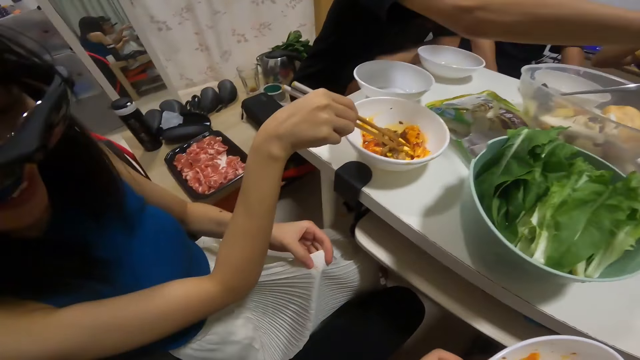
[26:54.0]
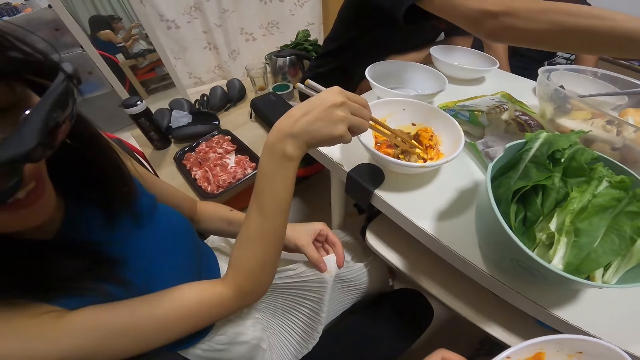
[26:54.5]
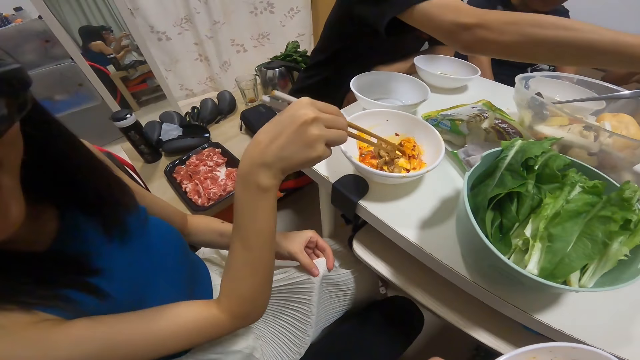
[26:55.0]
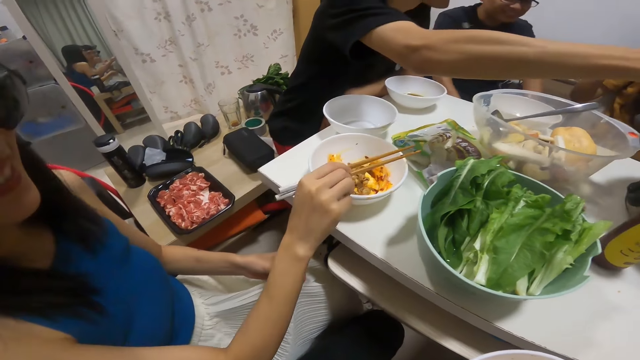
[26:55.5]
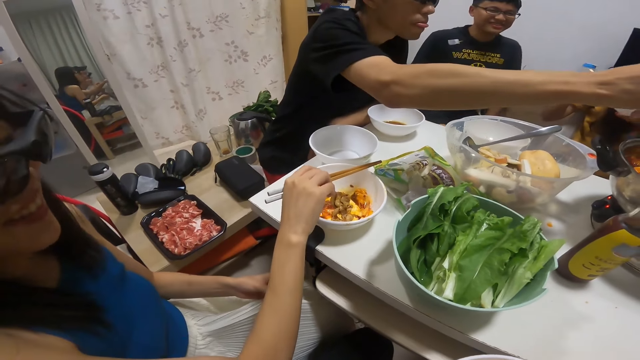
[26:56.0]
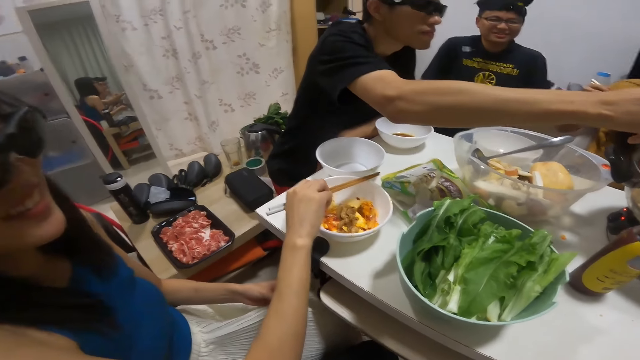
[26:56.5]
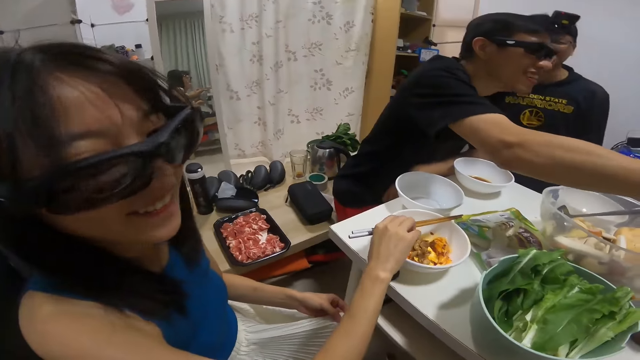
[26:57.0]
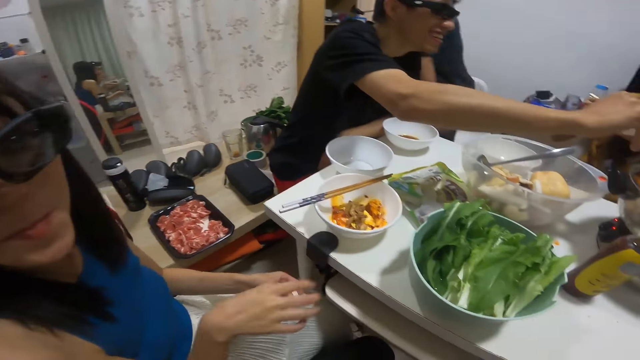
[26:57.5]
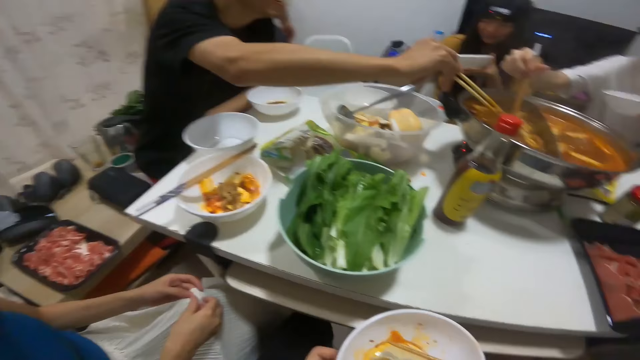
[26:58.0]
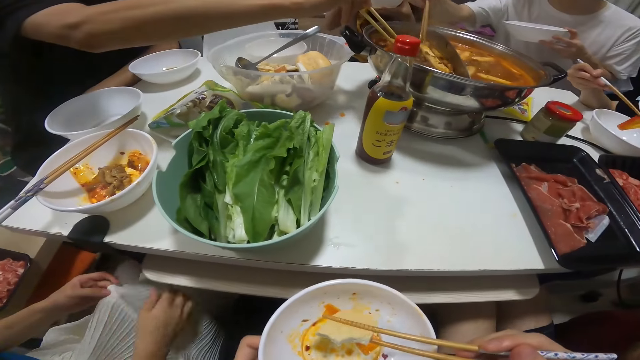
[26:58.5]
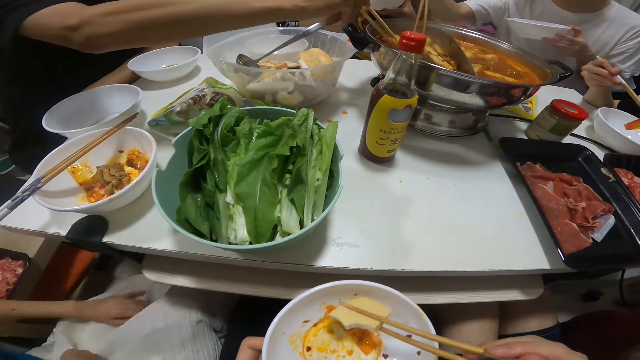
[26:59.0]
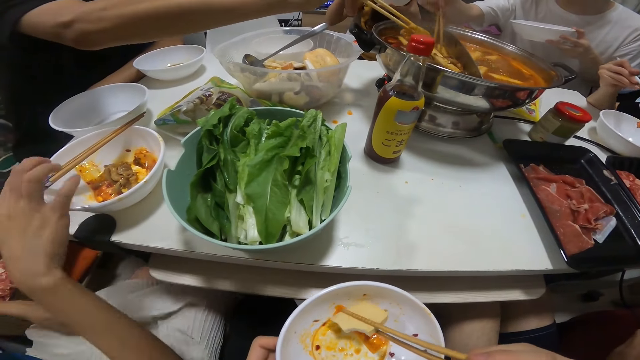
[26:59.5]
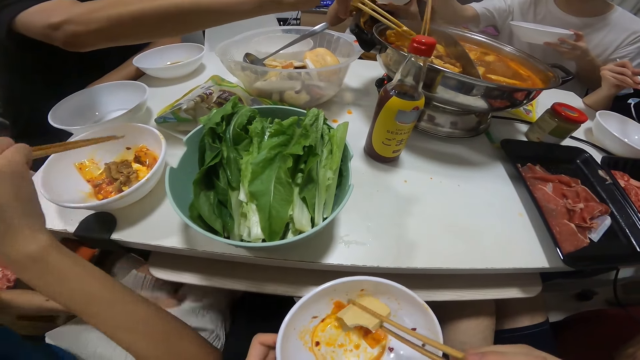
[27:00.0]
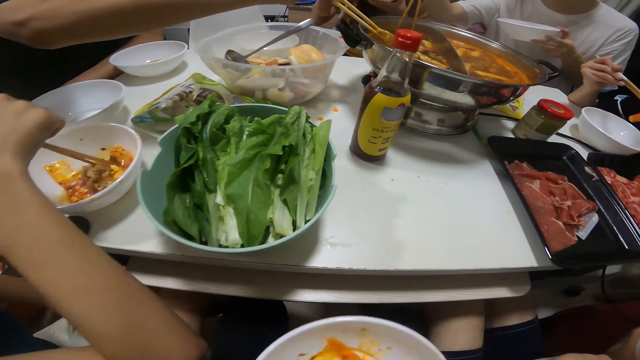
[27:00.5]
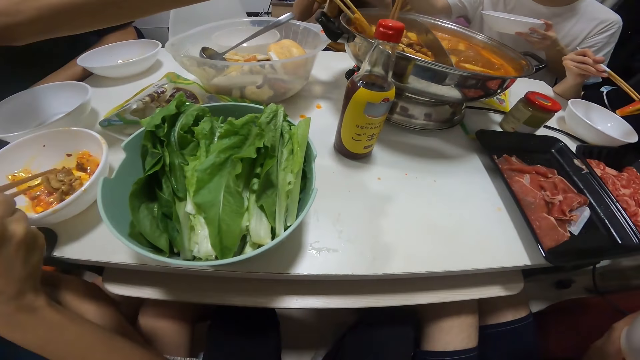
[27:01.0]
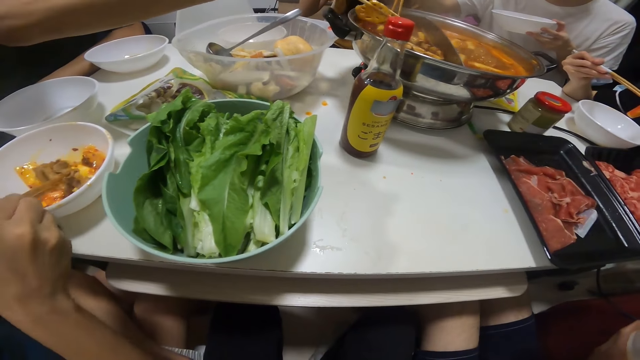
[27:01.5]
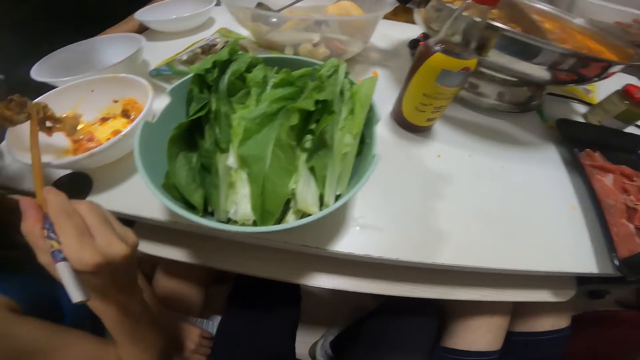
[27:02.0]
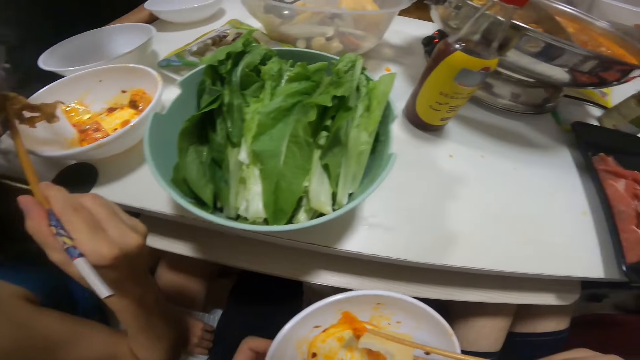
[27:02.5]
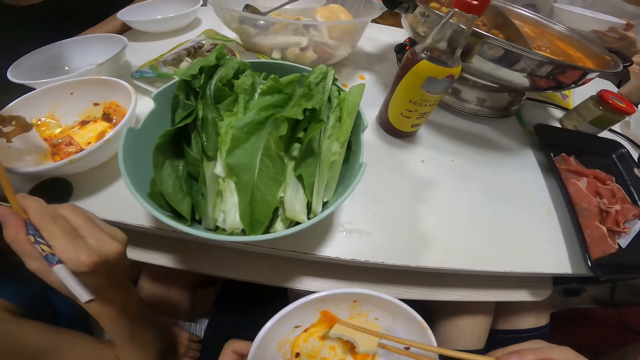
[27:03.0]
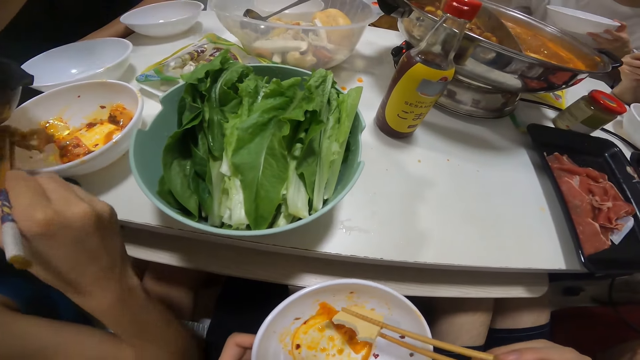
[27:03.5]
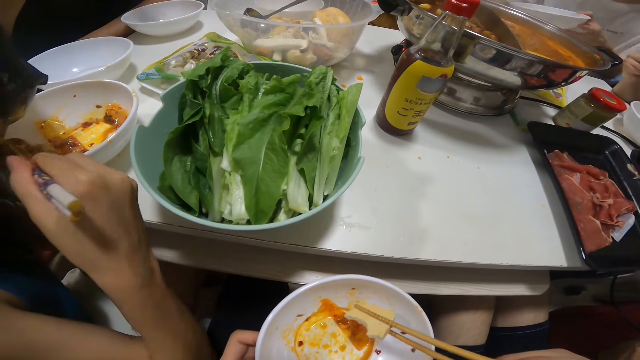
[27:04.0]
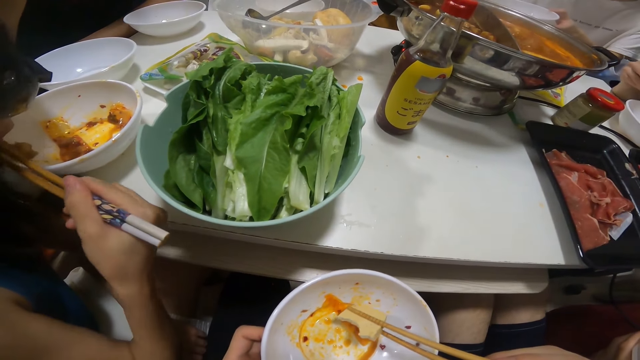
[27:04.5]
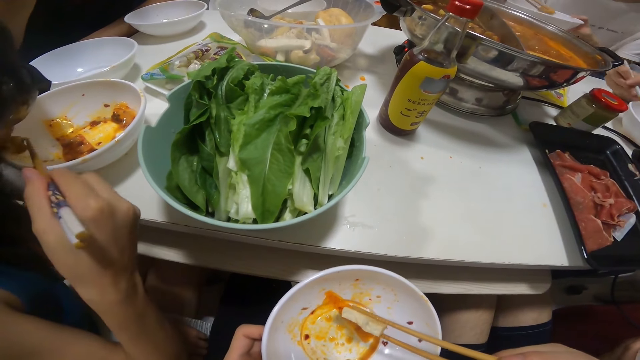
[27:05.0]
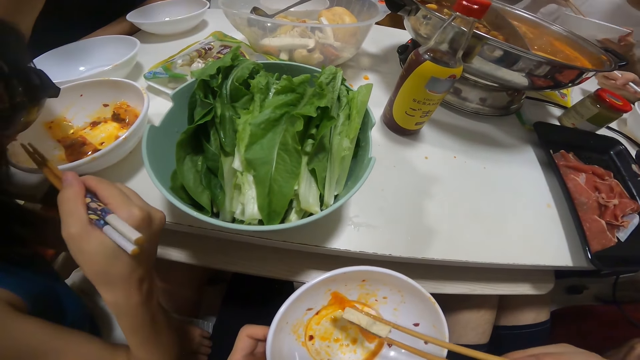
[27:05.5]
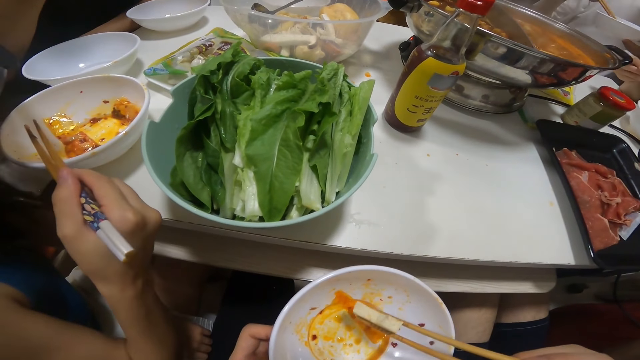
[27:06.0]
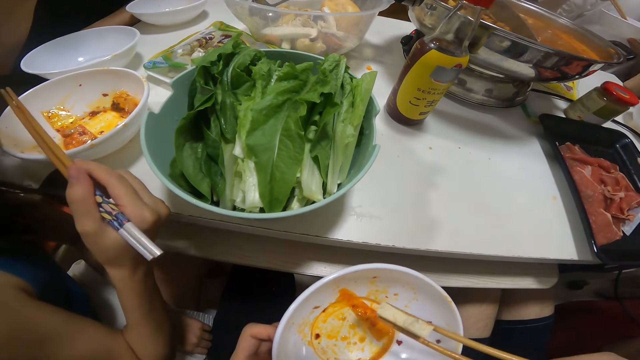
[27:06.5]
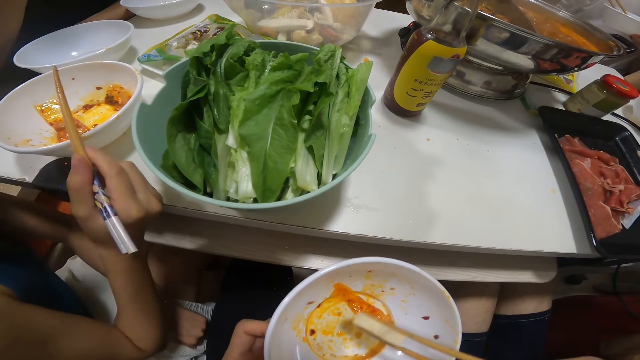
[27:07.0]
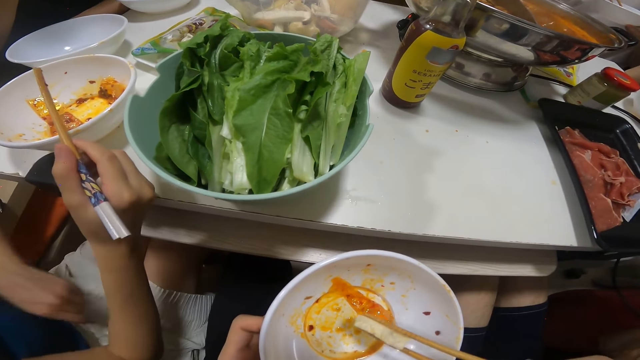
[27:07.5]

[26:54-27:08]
A woman places the pair of chopsticks in her right hand on her plate on the table. A man picks a biscuit from the bowl of soup on the table with the pair of chopsticks in his right hand. The woman picks the pair of chopsticks from her plate with her right hand. Another woman eats the biscuit in her plate in her left hand with the pair of chopsticks in her right hand. The first woman picks meat in her plate on the table with the pair of chopsticks in her right hand and eats the meat in her plate in her left hand with the pair of chopsticks in her right hand. Another man picks pasta from the bowl. The first man puts the biscuit from the bowl of soup on the table in his plate in his left hand with the pair of chopsticks in his right hand.

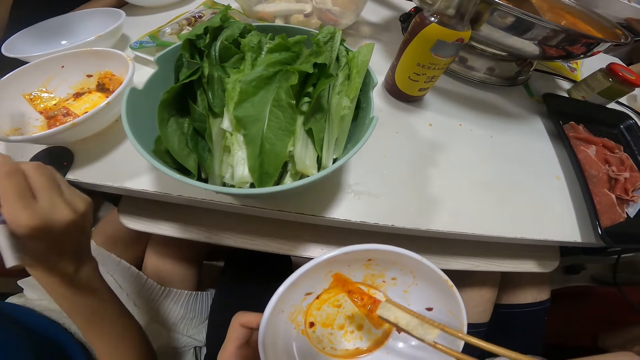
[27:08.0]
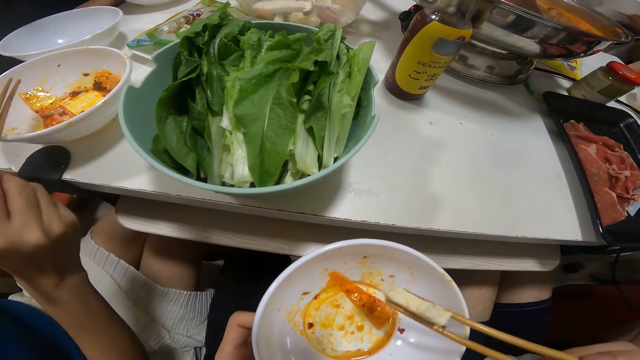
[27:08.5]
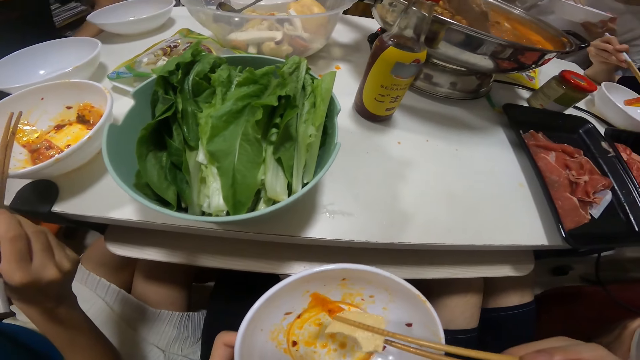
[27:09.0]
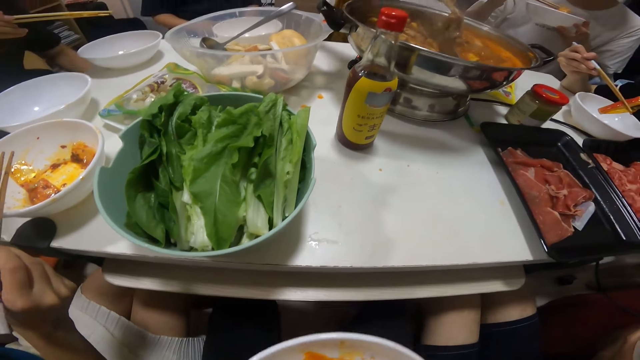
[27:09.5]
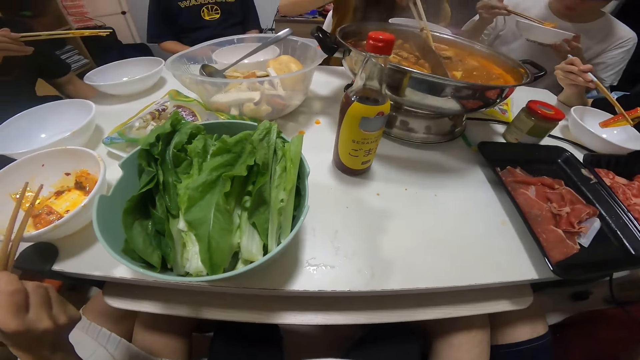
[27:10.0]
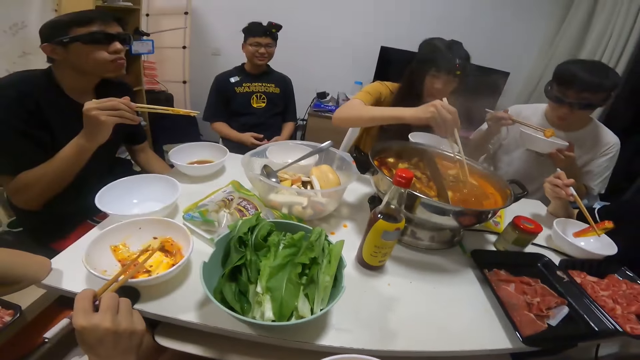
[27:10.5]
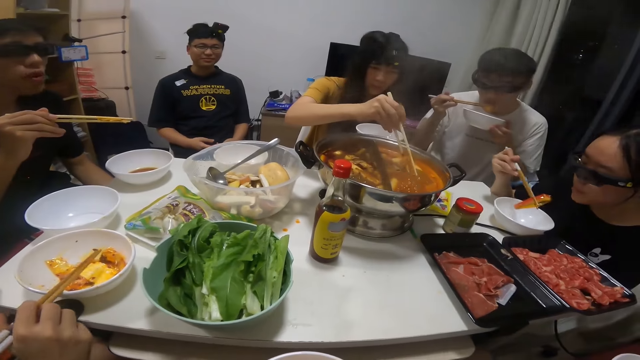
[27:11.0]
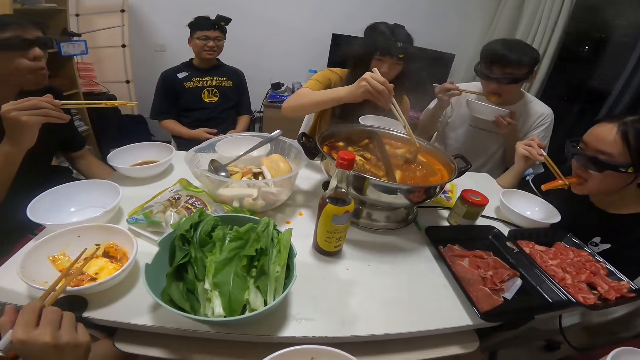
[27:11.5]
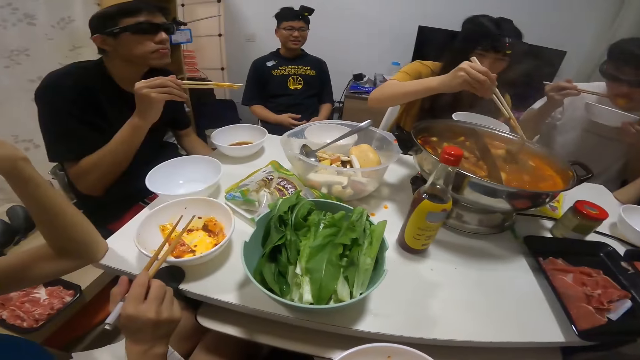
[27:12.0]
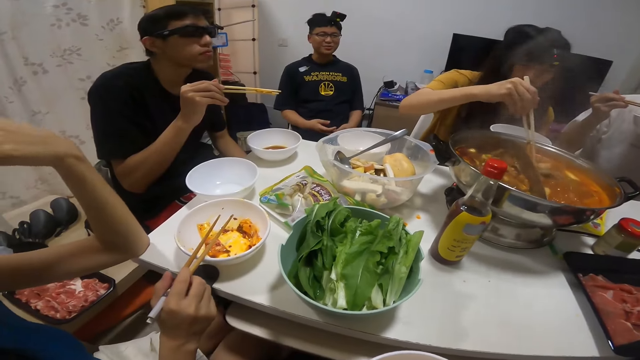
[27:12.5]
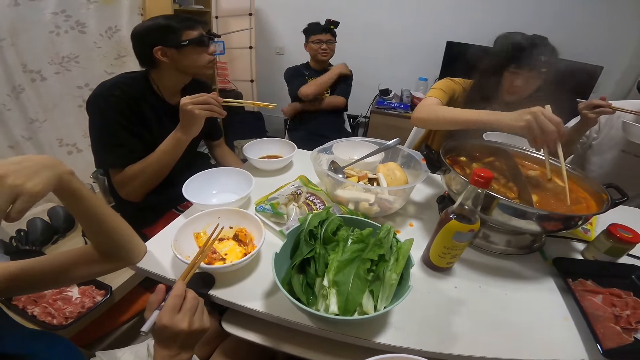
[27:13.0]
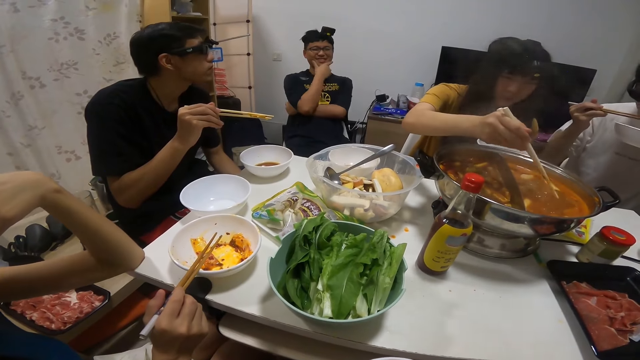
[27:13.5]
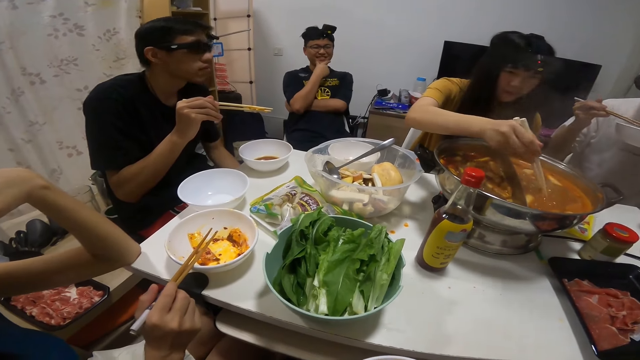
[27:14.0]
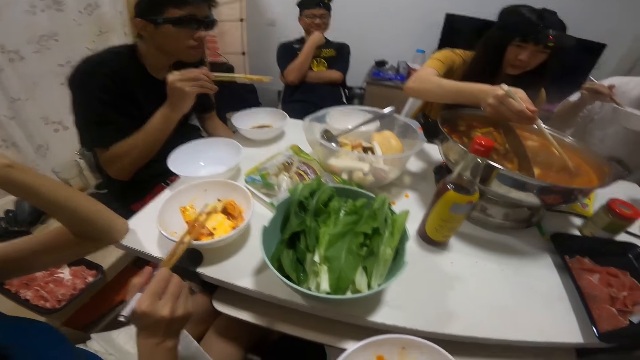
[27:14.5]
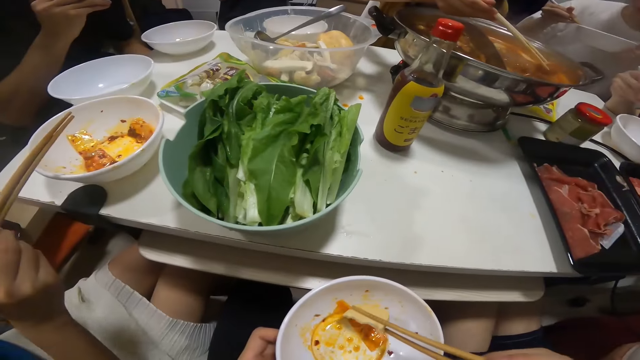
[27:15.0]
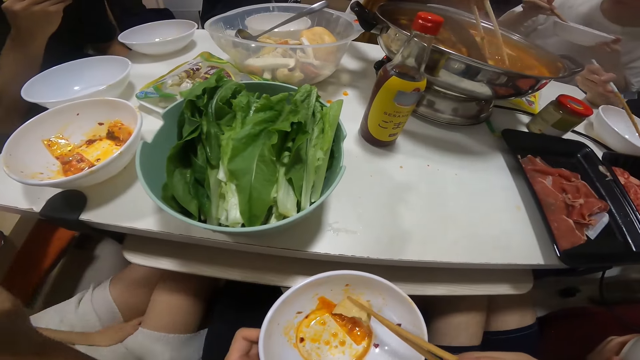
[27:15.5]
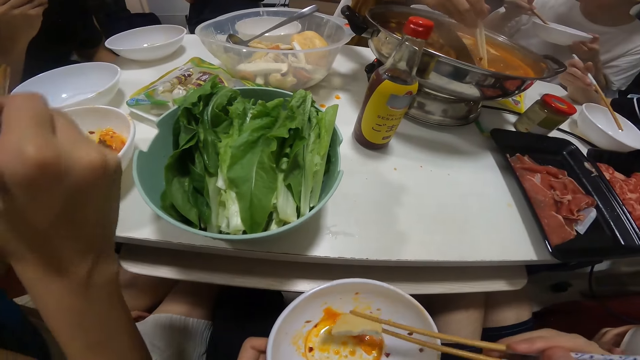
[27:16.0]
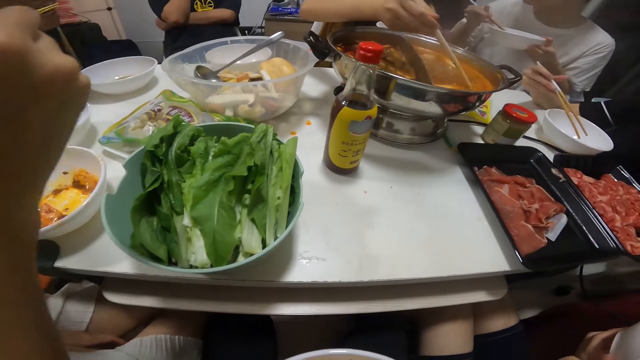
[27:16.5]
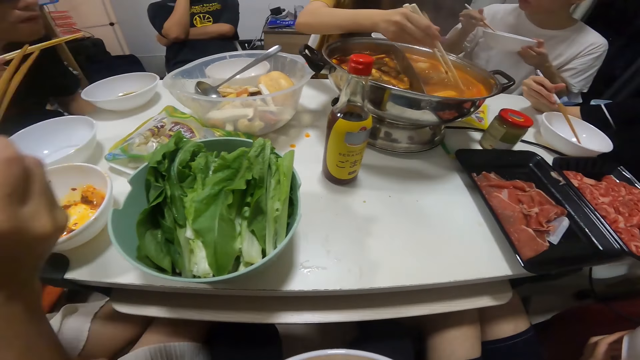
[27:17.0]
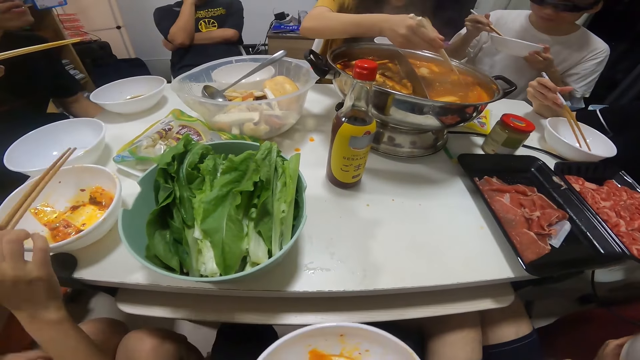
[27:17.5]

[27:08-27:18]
A woman picks a biscuit from the bowl of soup on the table with the pair of chopsticks in her right hand. A man eats the biscuit in his plate in his left hand with the pair of chopsticks in his right hand. A girl eats pasta. Another woman drops the remaining pepper in her plate on the table with her right hand. The camera wearer eats out of the piece of bread in her plate with the pair of chopsticks in her right hand.
